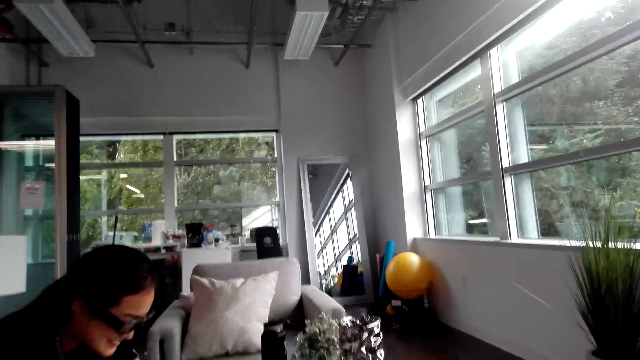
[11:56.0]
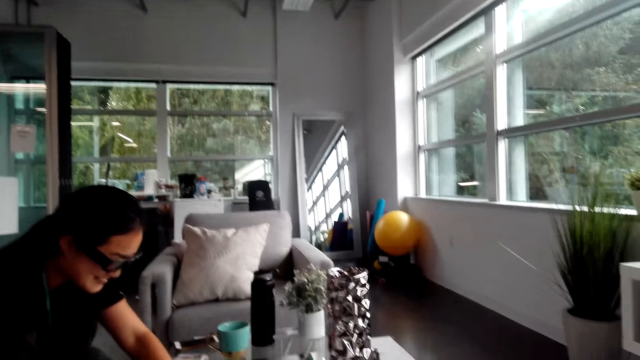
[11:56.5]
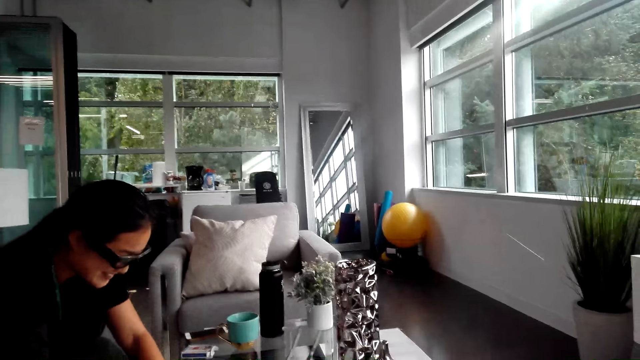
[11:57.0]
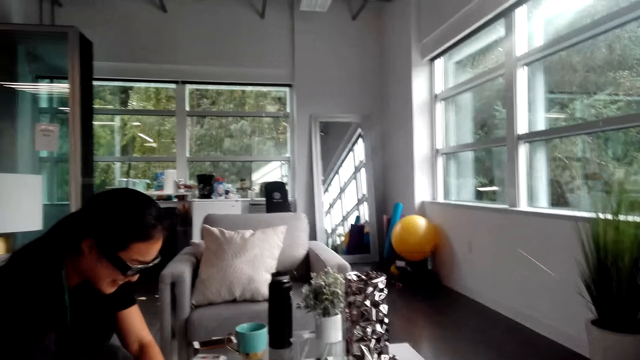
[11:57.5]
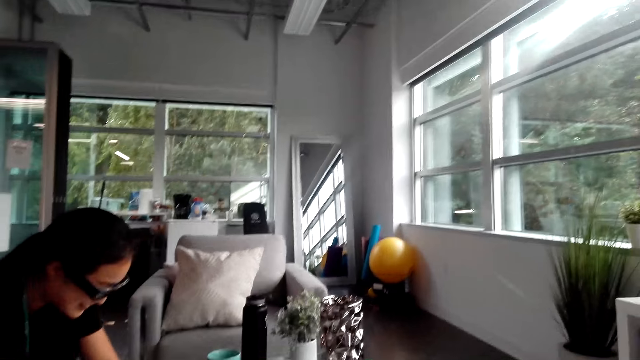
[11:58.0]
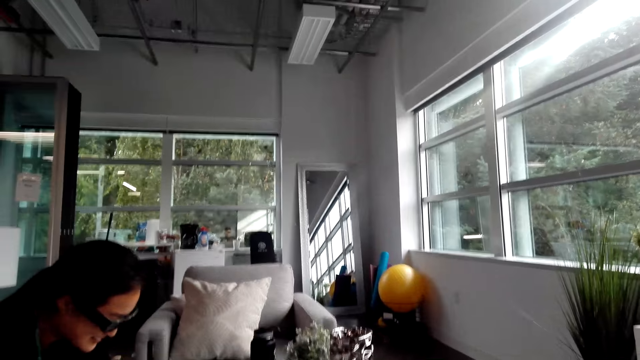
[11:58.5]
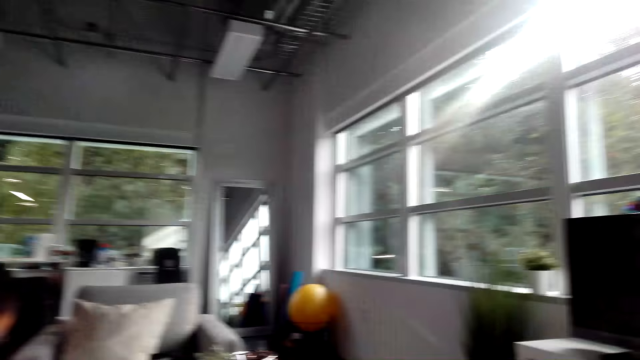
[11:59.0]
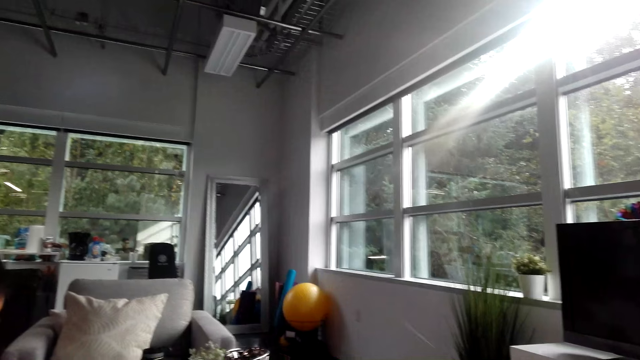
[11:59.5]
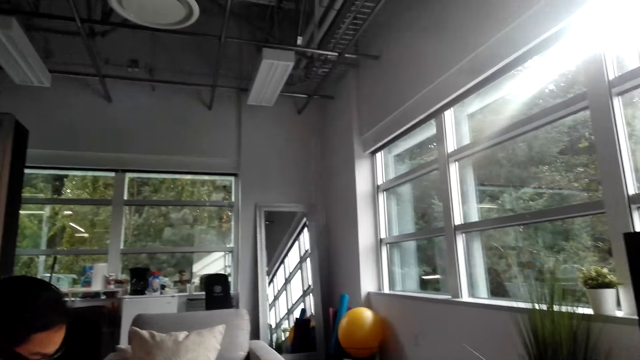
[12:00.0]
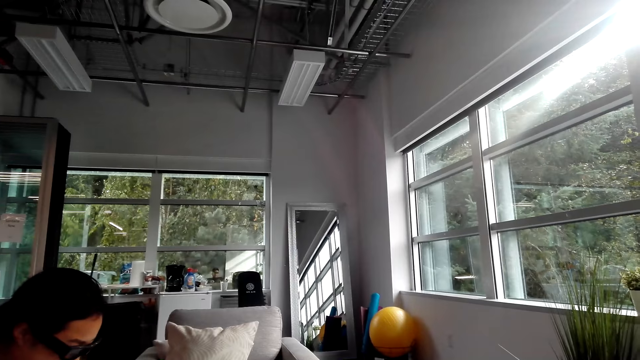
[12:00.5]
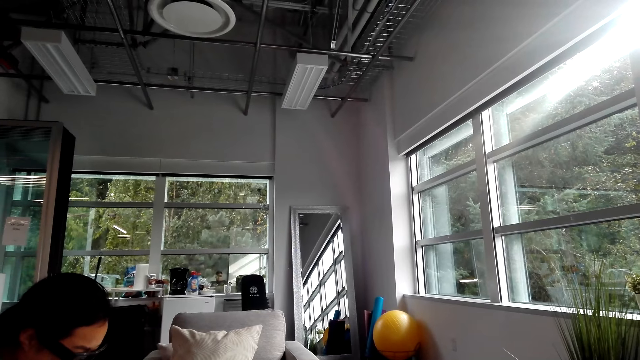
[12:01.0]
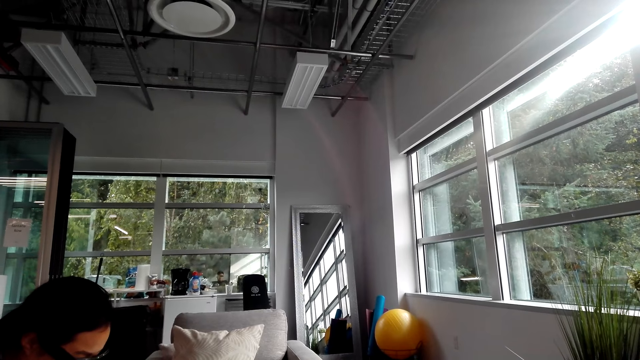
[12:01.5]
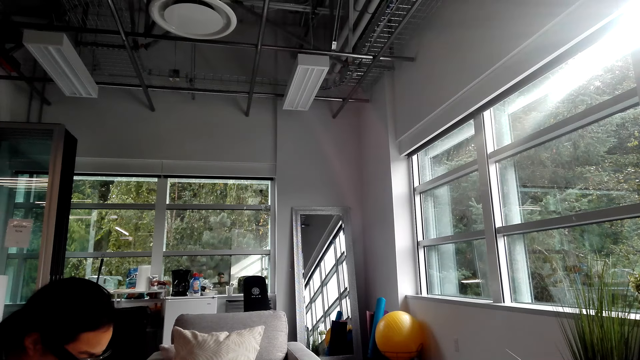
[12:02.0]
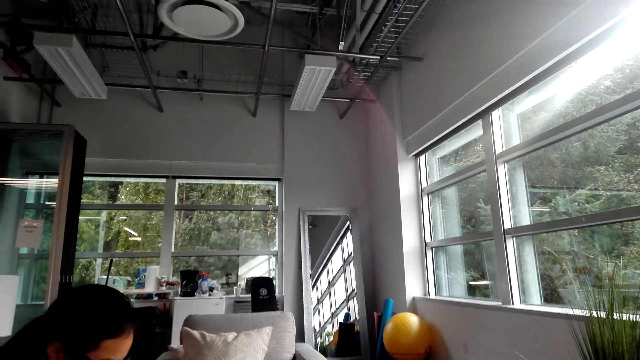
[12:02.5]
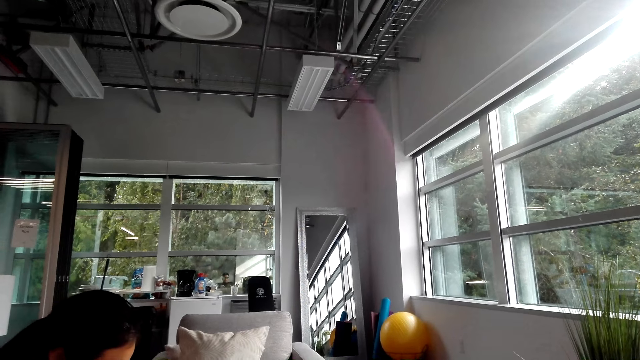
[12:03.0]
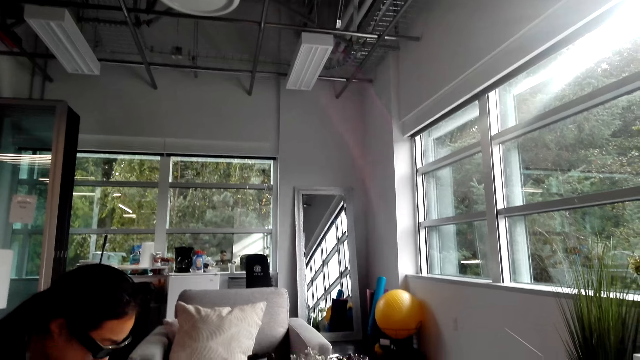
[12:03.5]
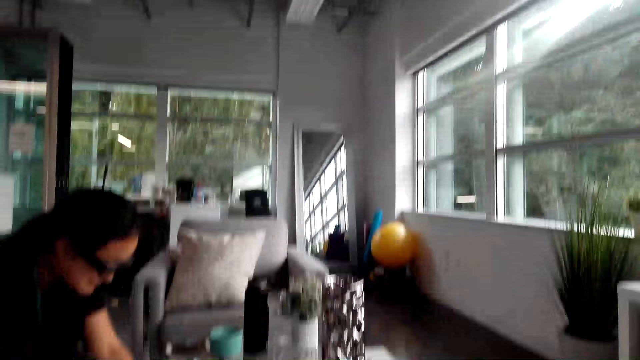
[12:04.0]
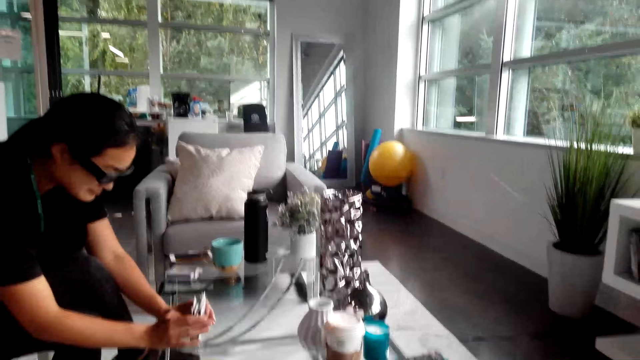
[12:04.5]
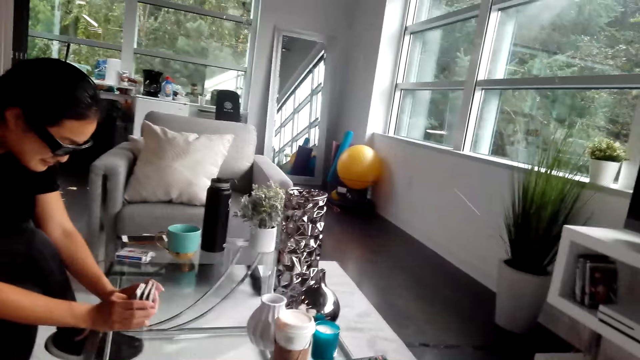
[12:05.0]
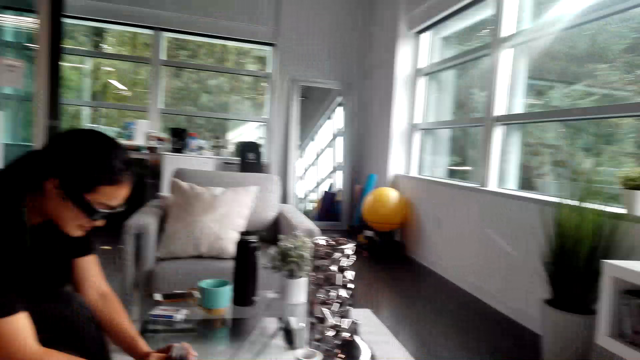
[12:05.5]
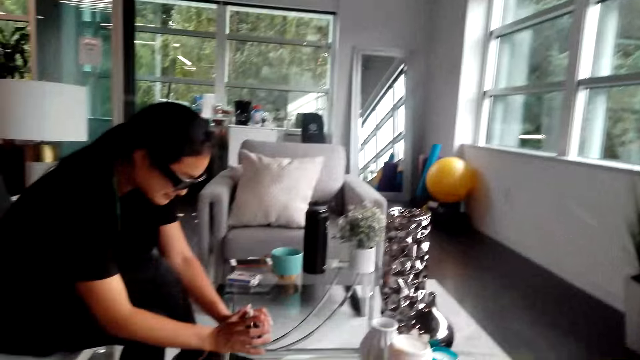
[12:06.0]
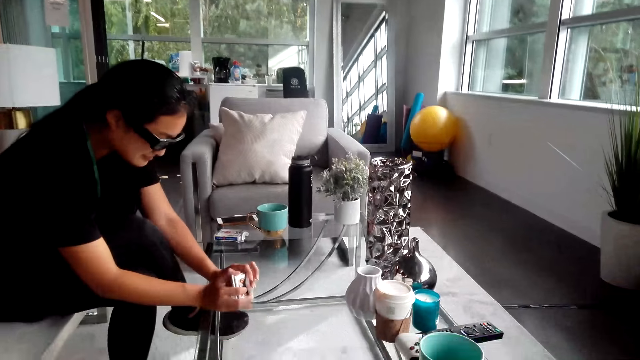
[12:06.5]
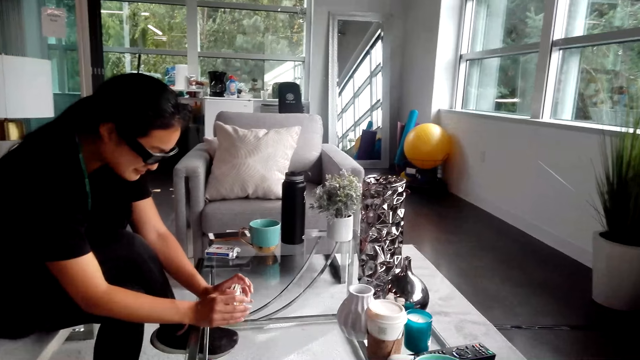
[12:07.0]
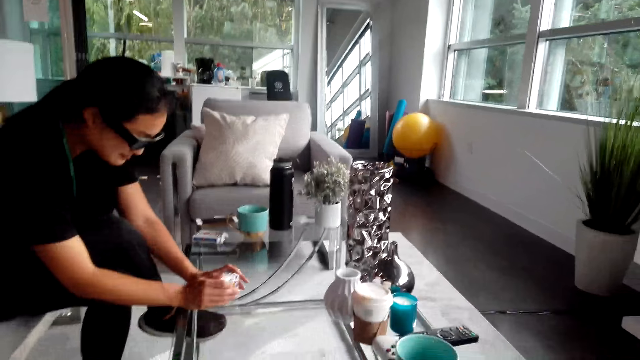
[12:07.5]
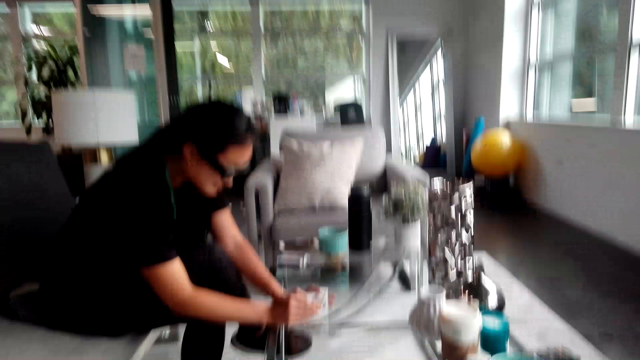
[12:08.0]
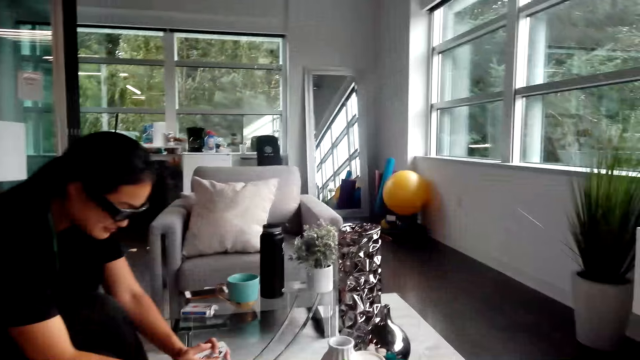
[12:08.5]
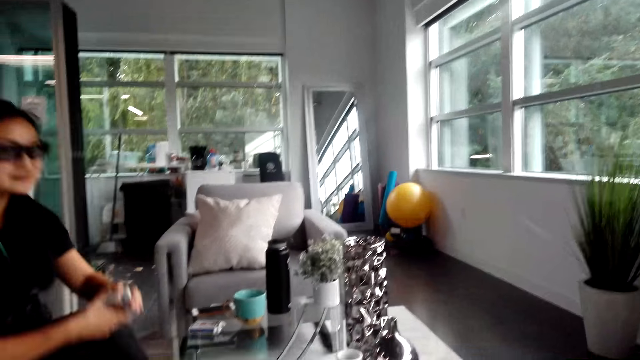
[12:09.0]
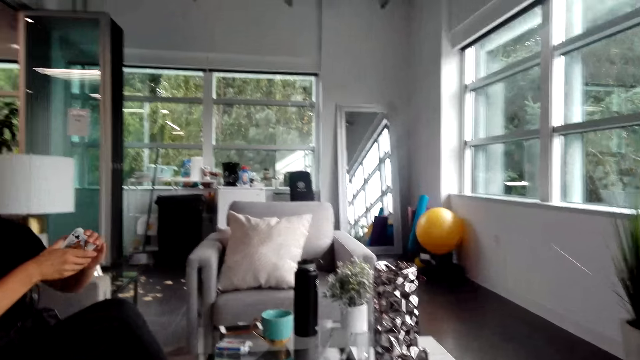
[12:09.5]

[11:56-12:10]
A woman converses with the camera wearer. The camera wearer turns around. The woman holds playing cards on the table. The camera wearer looks around the house. He turns around. He converses with the woman. He converses with the woman again. The woman looks down and holds playing cards on the table. The camera wearer arranges the cards on his hands. He turns around. He converses with the woman. The woman holds playing cards on the table. The camera wearer turns around.

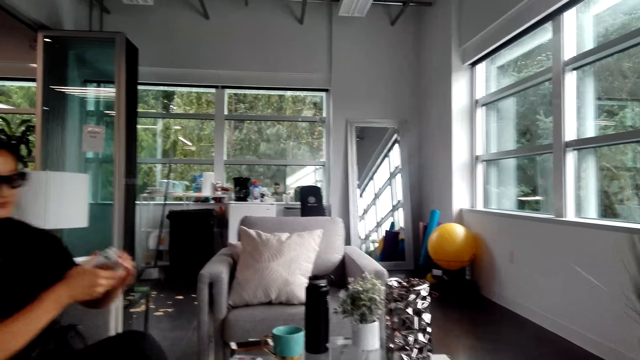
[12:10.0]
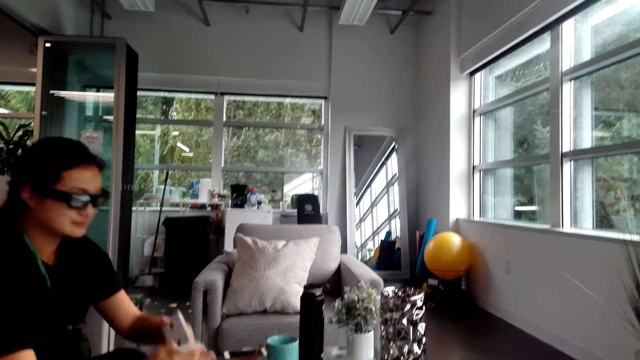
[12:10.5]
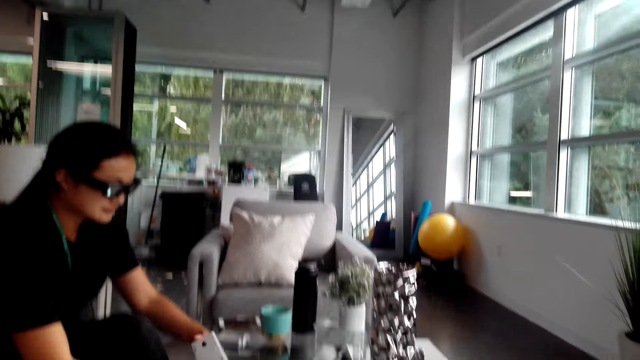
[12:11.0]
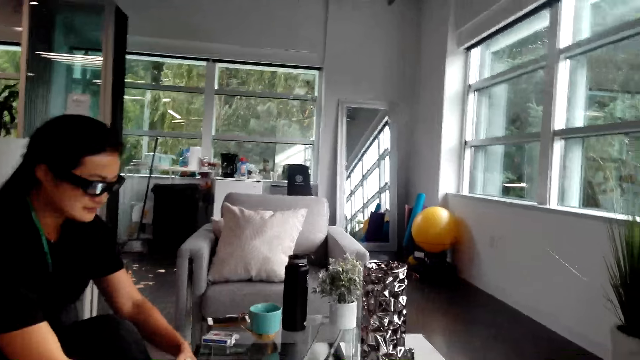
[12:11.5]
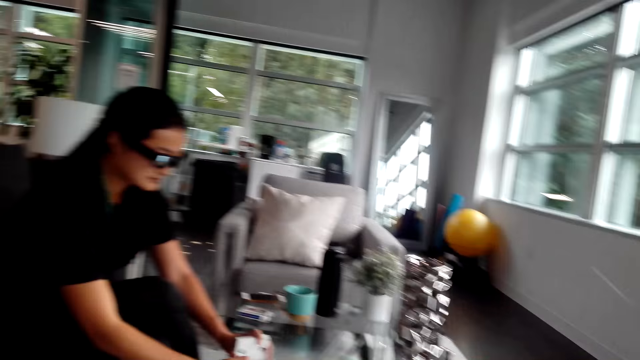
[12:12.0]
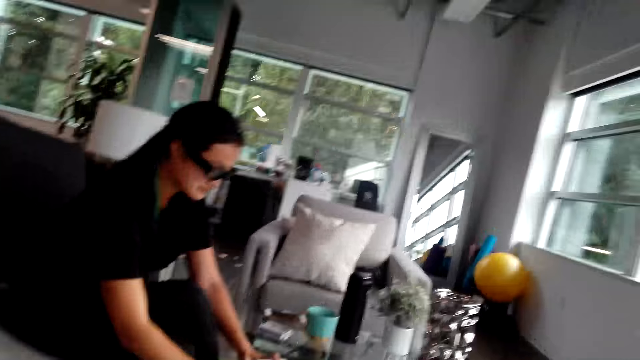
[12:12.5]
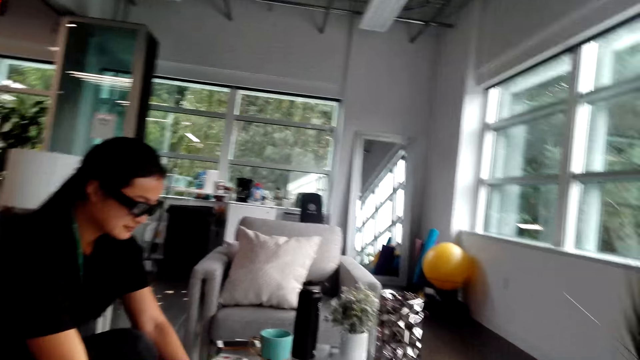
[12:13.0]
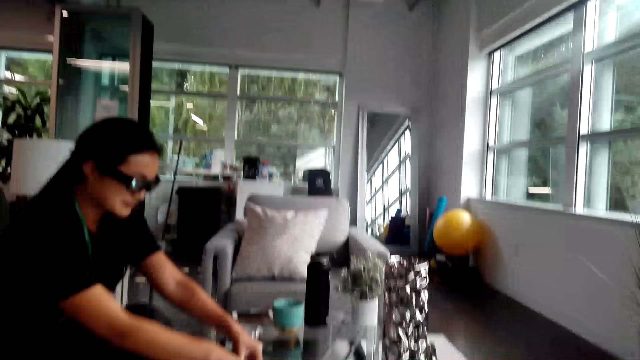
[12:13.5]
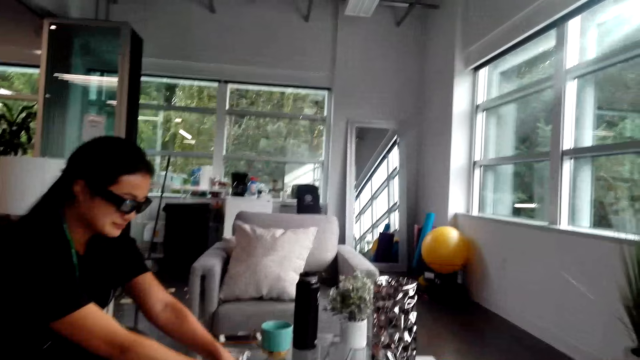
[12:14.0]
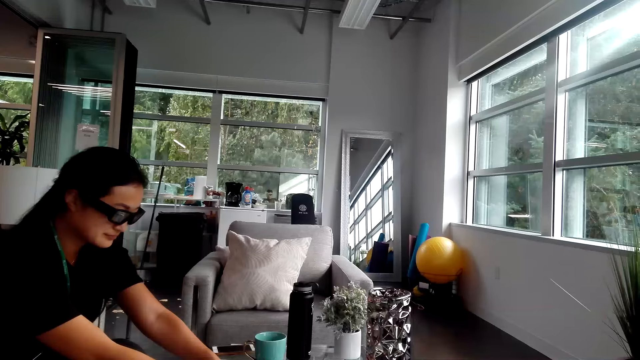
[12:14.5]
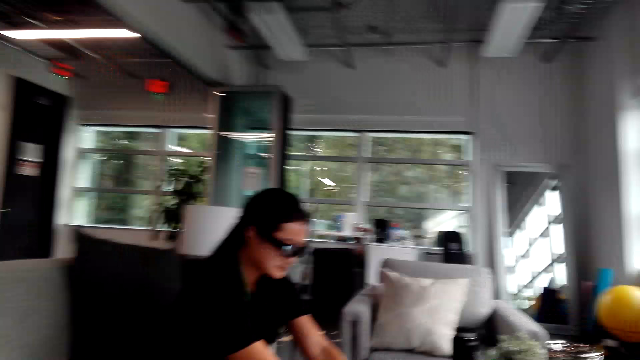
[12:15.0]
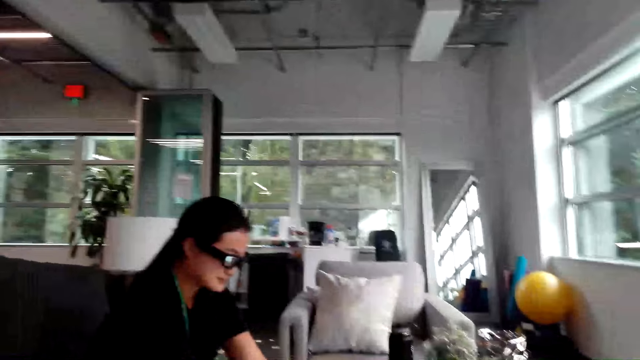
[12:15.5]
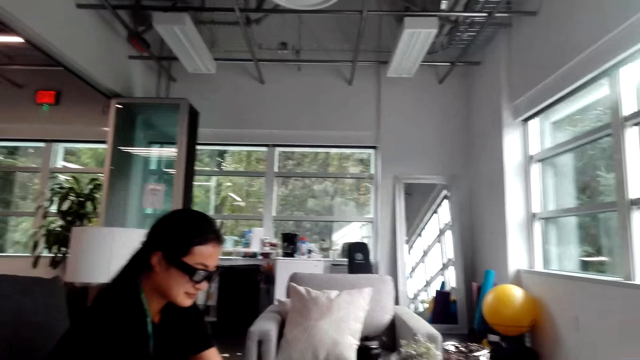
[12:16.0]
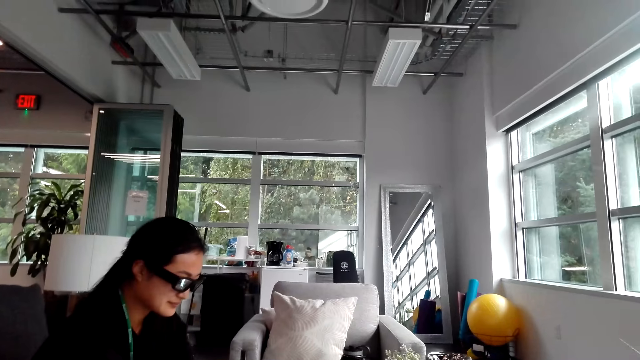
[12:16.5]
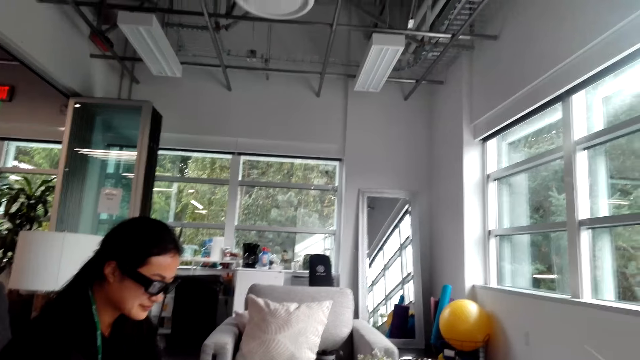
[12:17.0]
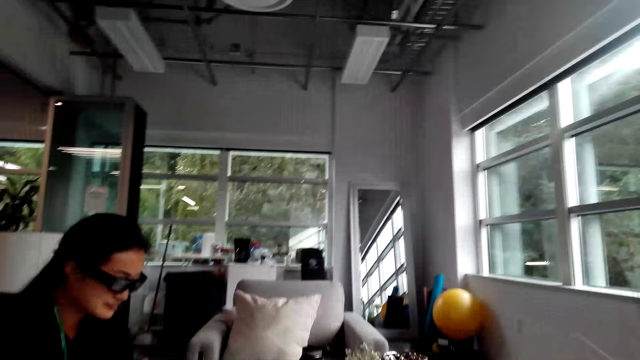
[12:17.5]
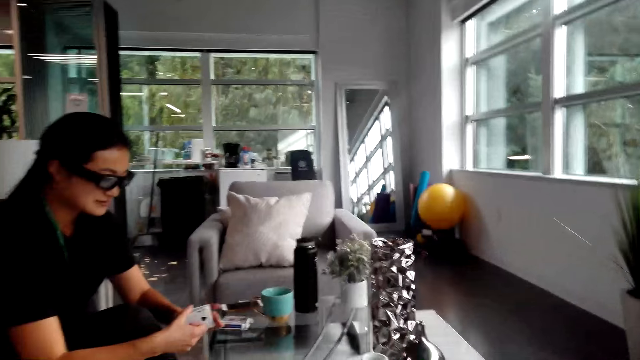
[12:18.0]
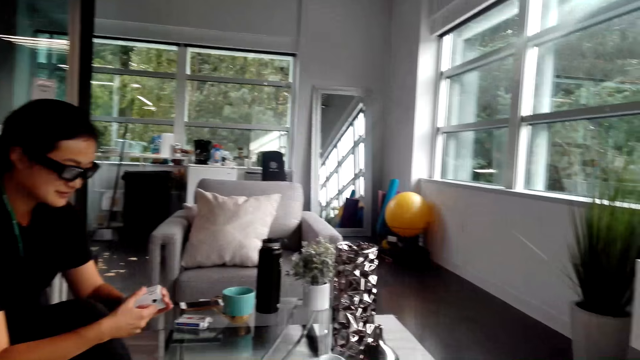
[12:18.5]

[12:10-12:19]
A man holds playing cards. The camera wearer converses with the man. They turn around. The man holds playing cards.
